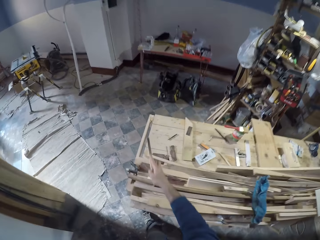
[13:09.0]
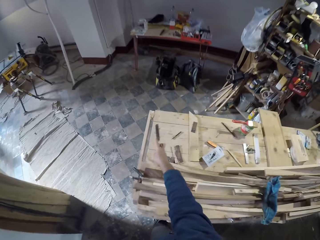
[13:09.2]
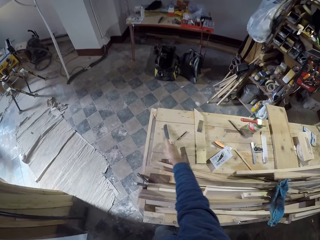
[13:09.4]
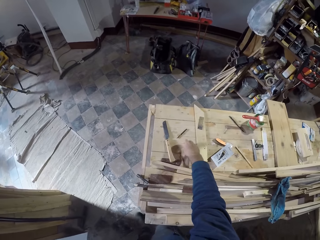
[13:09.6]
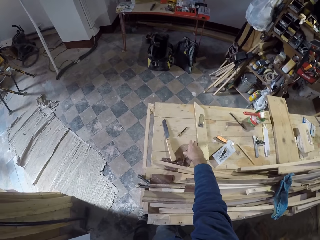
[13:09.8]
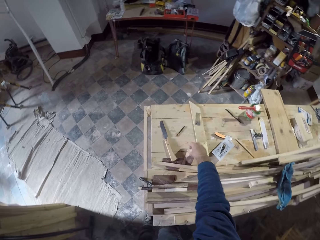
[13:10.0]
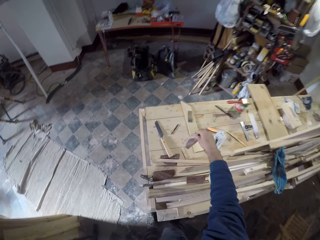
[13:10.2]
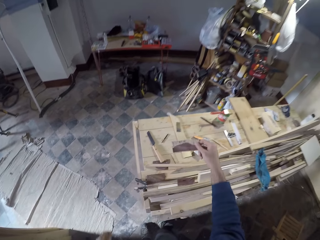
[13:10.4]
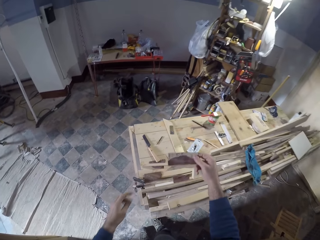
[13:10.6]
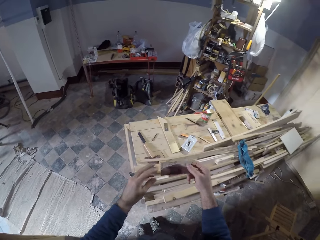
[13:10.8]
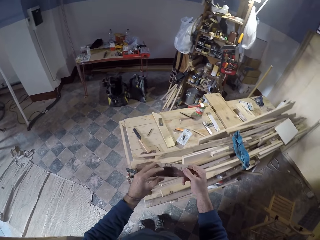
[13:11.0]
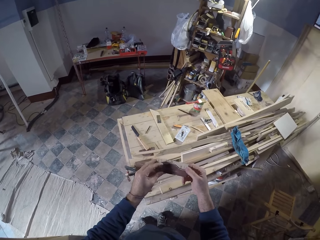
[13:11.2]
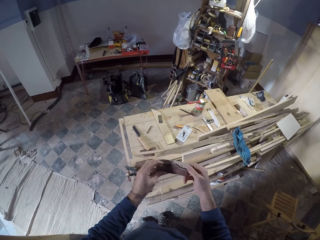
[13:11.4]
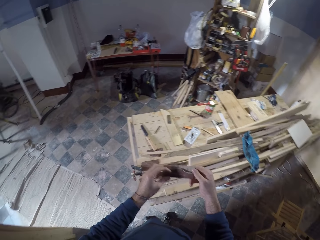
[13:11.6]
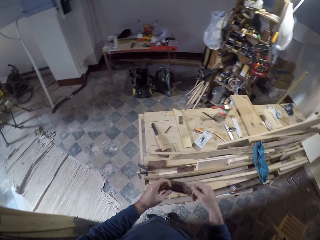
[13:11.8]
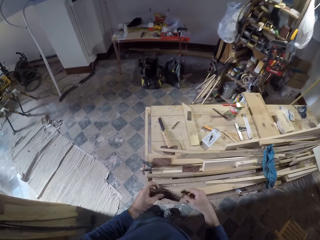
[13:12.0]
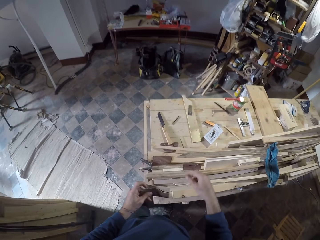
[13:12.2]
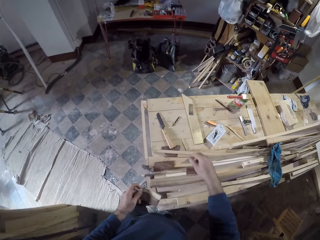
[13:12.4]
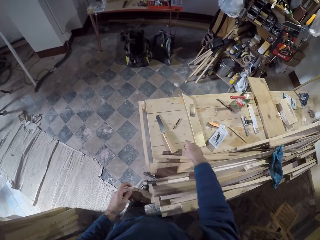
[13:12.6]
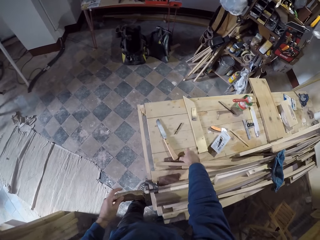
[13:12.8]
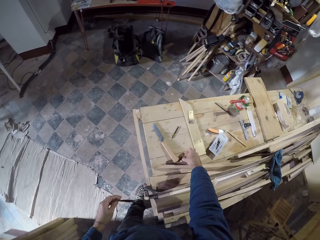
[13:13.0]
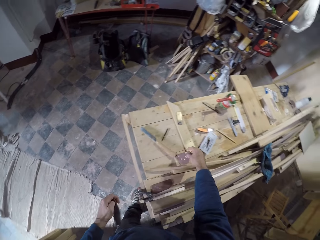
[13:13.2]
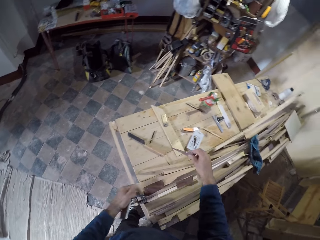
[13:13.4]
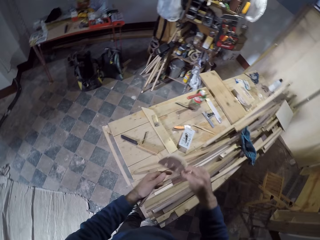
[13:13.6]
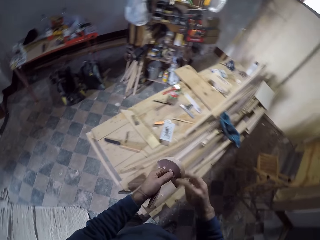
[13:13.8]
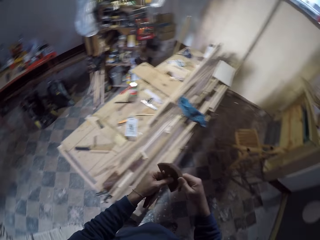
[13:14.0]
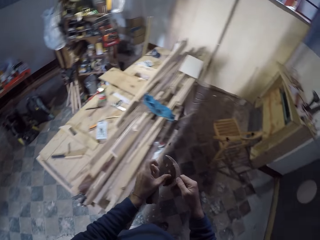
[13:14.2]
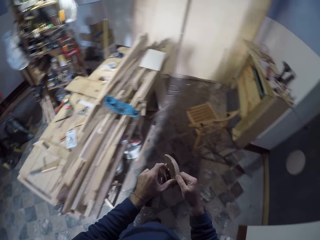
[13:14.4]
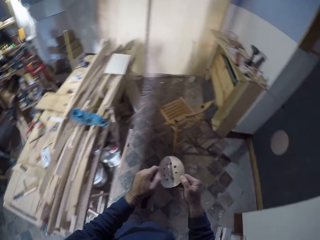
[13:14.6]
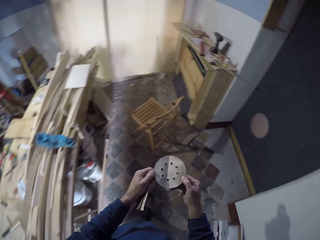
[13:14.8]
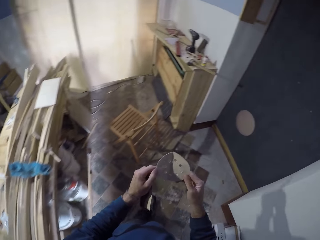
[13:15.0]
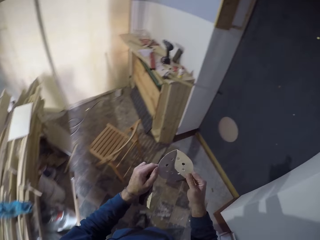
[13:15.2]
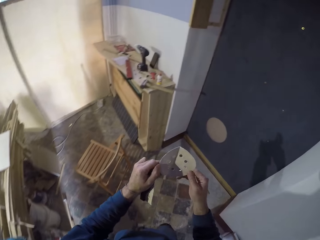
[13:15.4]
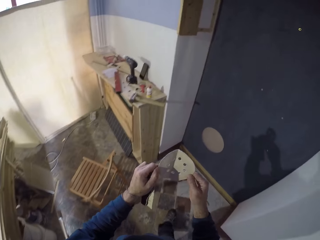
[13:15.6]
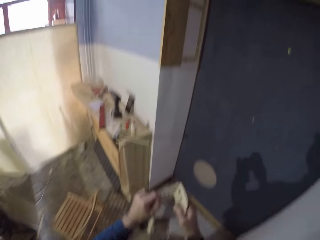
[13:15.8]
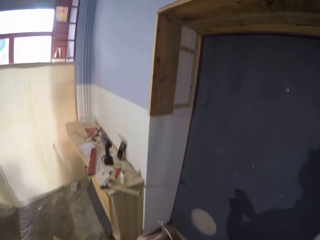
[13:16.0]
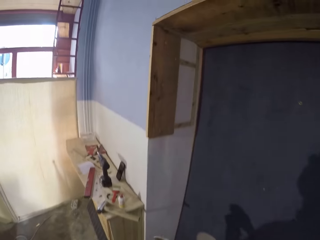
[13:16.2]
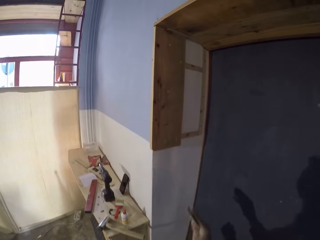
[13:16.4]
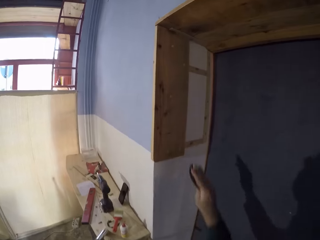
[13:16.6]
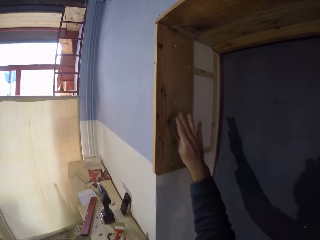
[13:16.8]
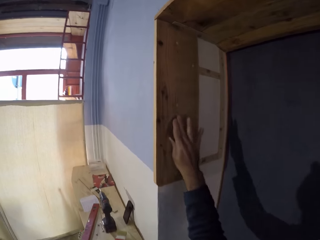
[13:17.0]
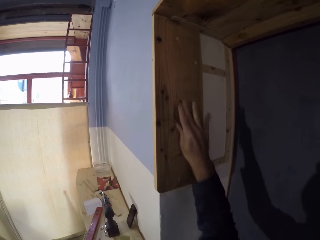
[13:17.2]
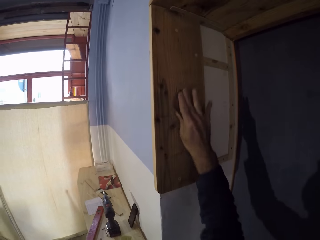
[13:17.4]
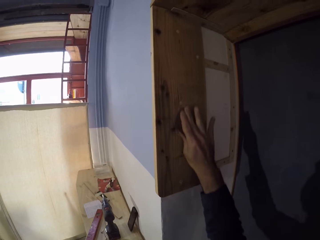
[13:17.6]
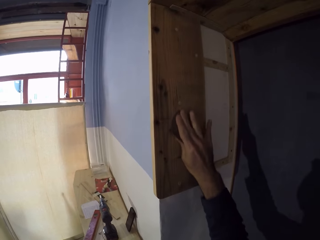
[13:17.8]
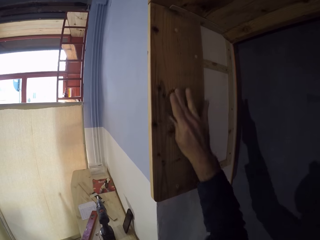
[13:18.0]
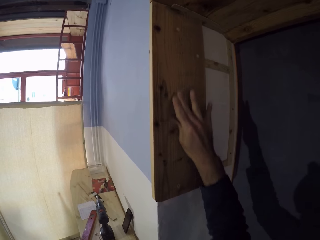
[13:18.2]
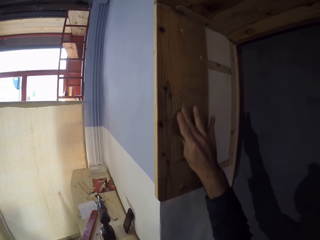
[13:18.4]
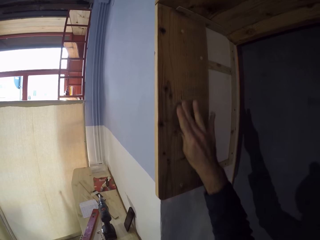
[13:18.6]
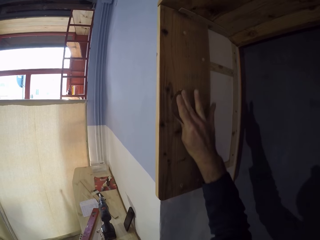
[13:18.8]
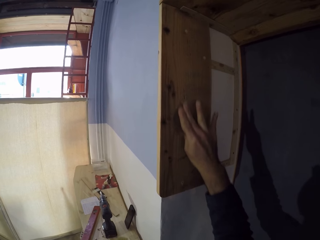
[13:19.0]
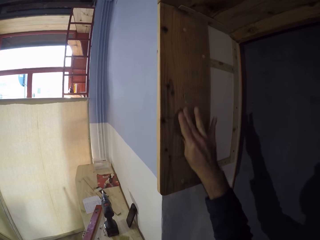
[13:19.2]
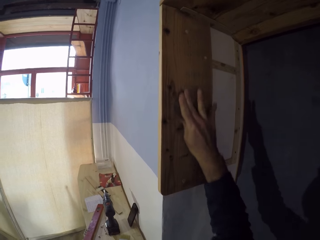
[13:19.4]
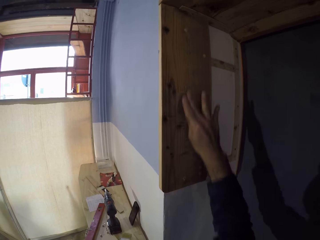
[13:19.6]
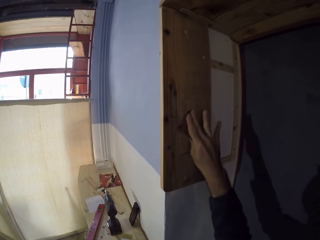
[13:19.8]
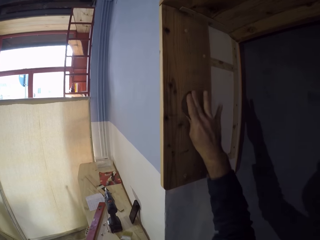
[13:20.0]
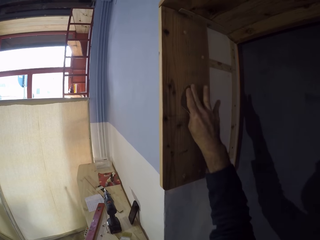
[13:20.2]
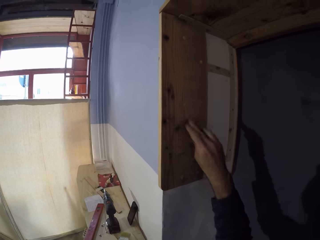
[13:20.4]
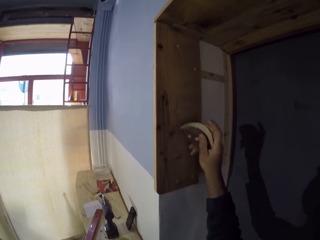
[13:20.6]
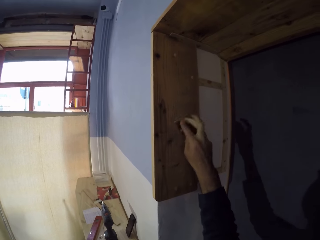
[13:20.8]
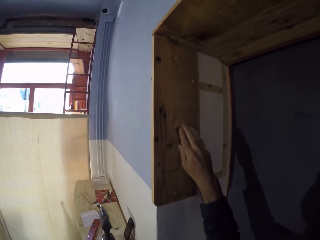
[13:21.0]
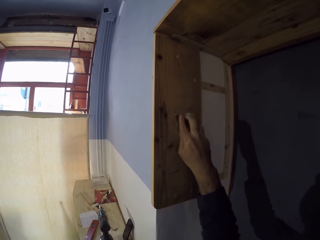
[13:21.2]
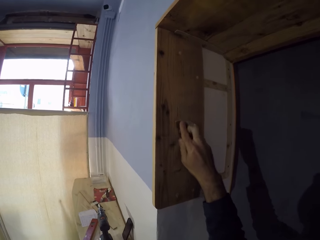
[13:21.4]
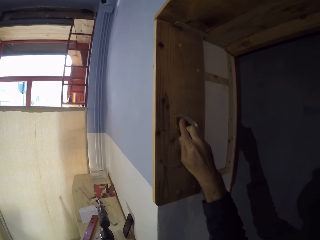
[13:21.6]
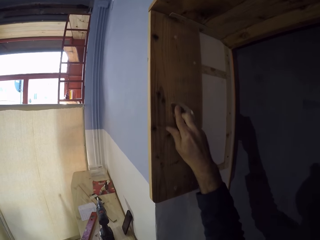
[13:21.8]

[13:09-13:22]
The camera wearer drops the knife in his right hand on the table. He picks up a sandpaper on the table with his right hand. He holds the sandpaper with both hands. He transfers the sandpaper to the left hand. He moves the right hand. He picks up another sandpaper on the table with his right hand. He holds the sandpaper with both hands. He opens the sandpaper in both hands. He walks around. He holds the sandpaper with both hands. He scrubs the wooden frame with the sandpaper in his right hand. He lifts the sandpaper.

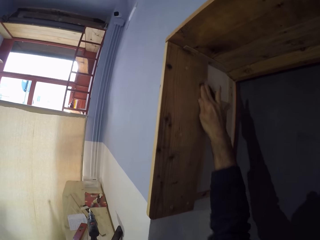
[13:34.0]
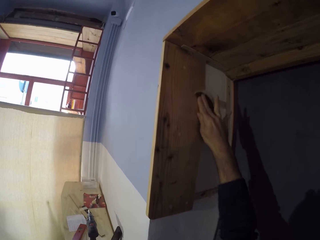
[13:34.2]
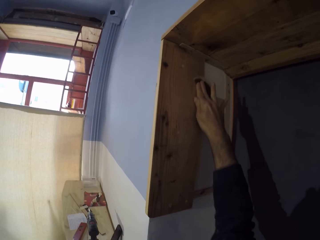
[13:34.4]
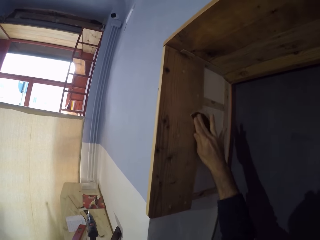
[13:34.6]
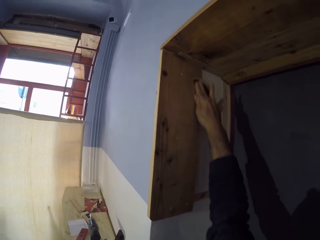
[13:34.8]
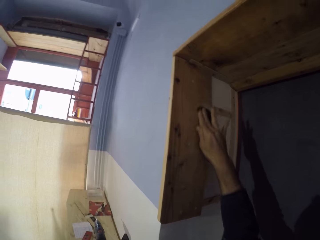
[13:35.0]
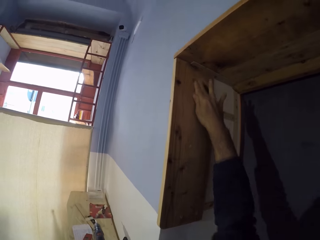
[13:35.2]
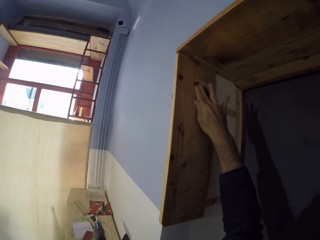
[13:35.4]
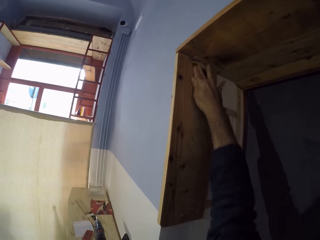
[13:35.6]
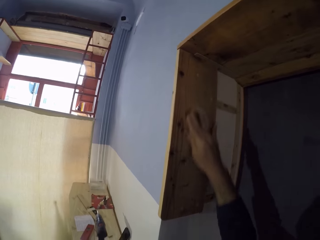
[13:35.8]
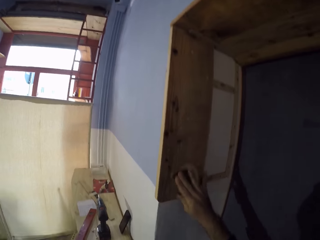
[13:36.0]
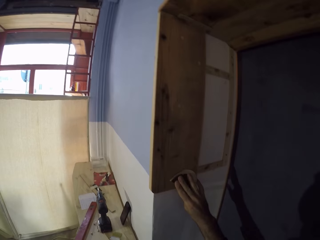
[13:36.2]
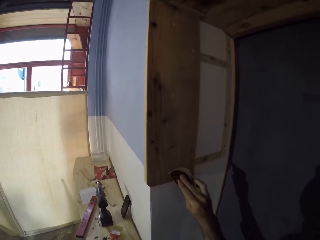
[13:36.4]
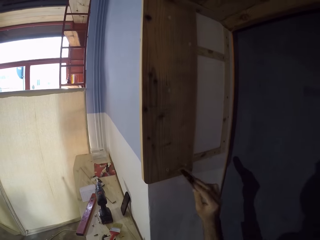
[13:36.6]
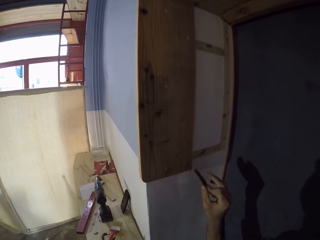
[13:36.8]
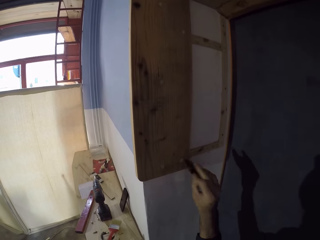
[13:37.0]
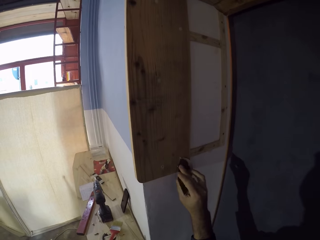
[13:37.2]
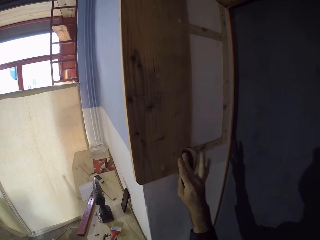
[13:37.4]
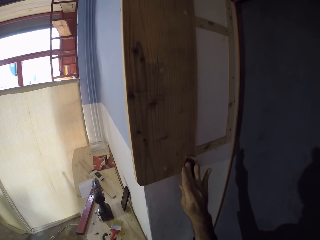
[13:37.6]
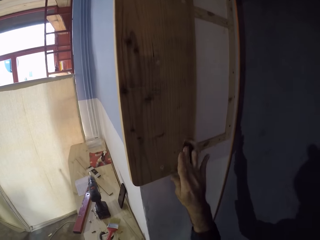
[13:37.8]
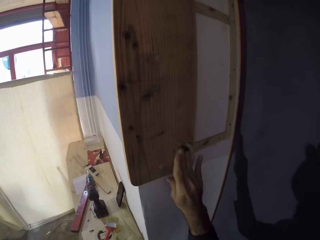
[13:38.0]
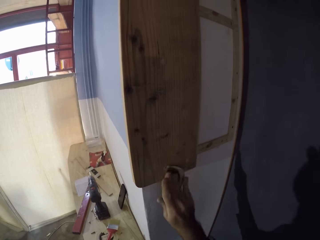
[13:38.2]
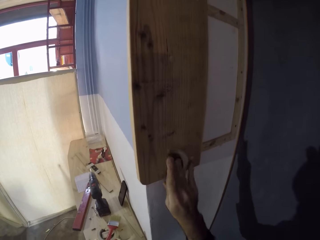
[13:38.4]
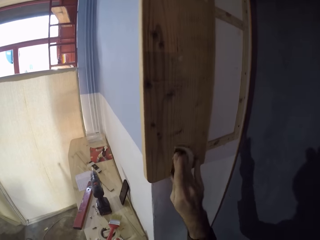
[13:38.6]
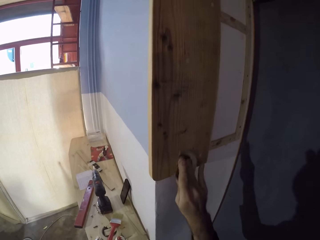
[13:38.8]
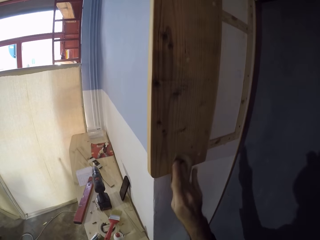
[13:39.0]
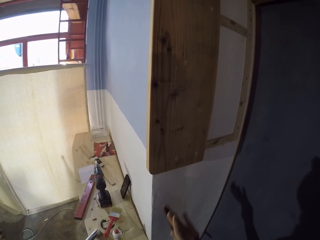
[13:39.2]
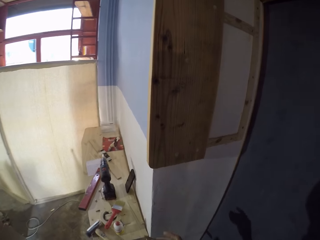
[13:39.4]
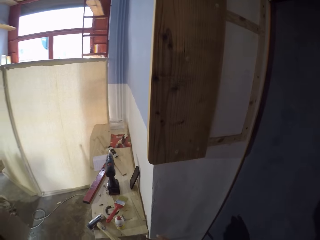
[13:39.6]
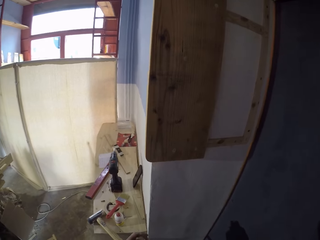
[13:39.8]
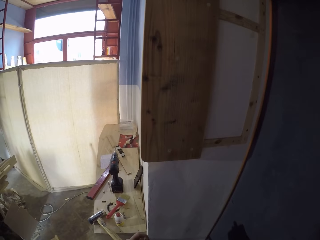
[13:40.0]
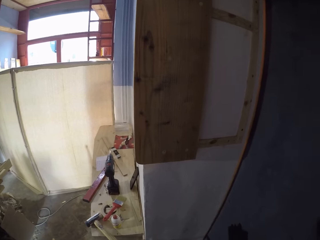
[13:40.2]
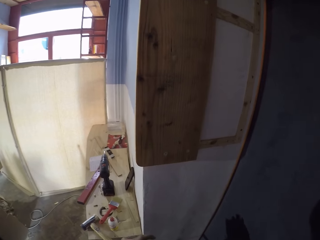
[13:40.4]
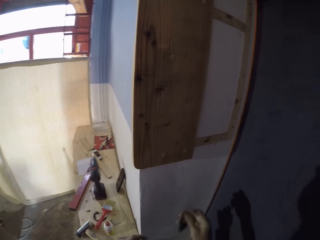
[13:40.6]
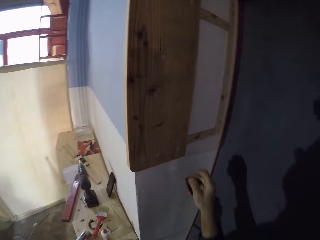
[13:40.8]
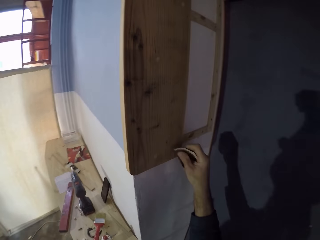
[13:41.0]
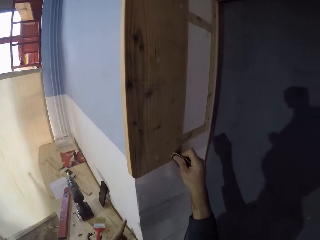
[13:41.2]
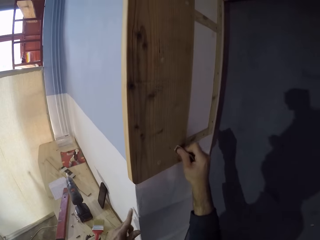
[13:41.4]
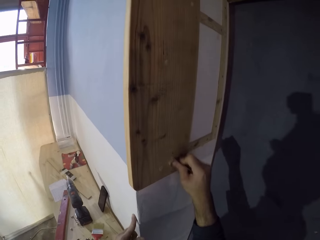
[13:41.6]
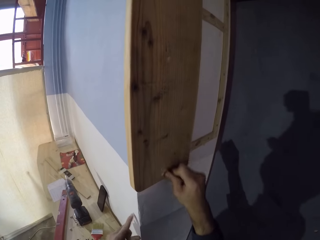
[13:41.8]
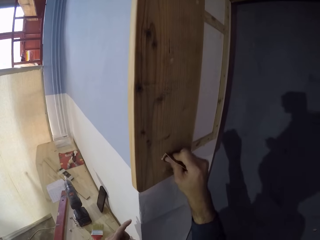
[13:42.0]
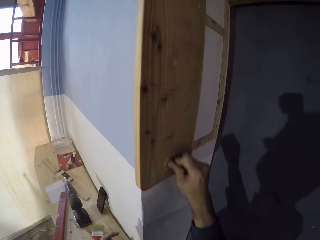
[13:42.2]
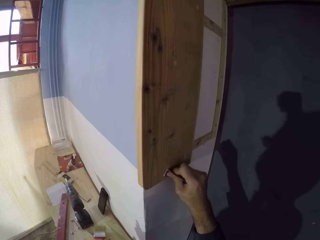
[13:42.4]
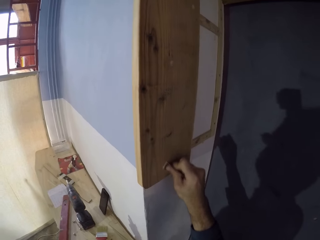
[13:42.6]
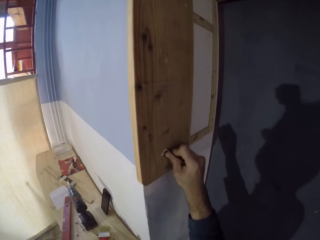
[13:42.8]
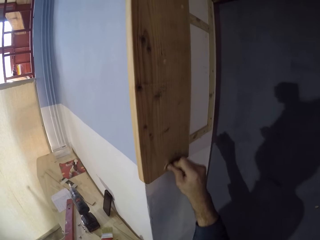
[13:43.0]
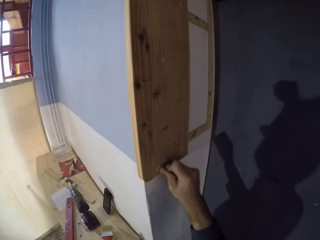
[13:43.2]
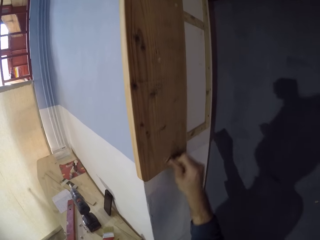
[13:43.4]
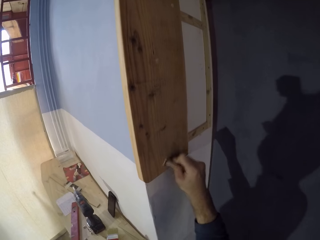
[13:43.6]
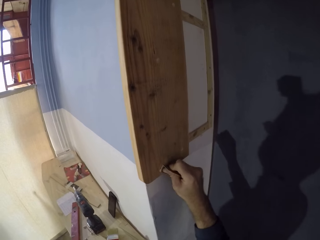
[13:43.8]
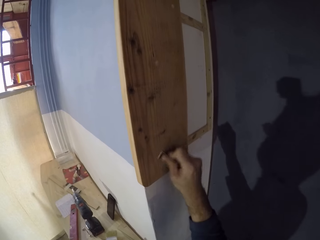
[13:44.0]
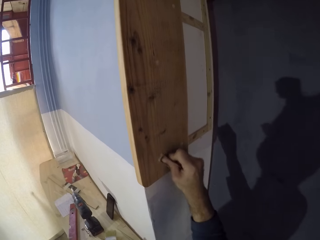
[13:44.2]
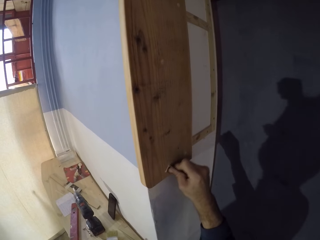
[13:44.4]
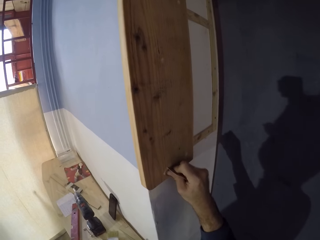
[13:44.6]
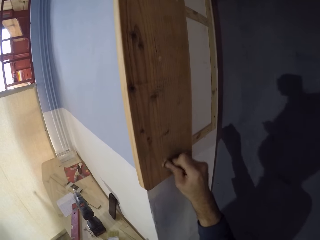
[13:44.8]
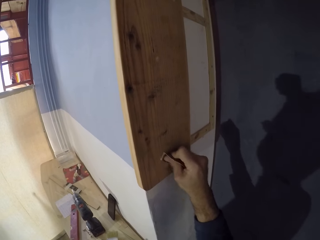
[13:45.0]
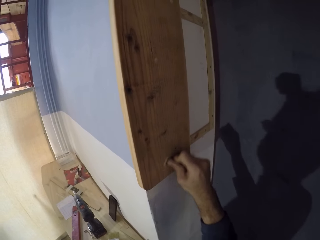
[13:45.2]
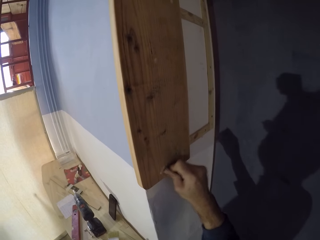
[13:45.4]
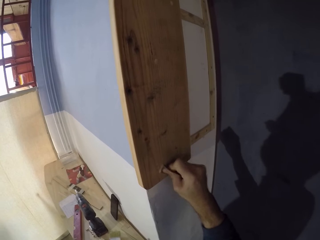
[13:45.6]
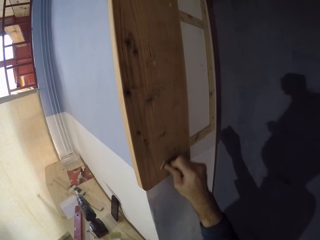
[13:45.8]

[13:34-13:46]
The camera wearer moves the sandpaper. They smoothen the wood with a sandpaper. They move the sandpaper. They look at the wood. They lift the wood. They smoothen the wood with the sandpaper.
